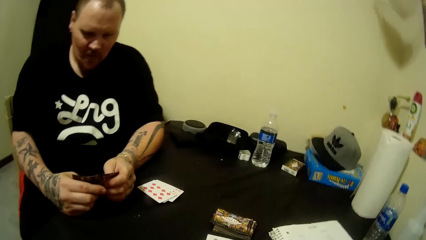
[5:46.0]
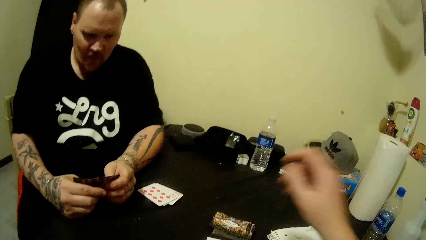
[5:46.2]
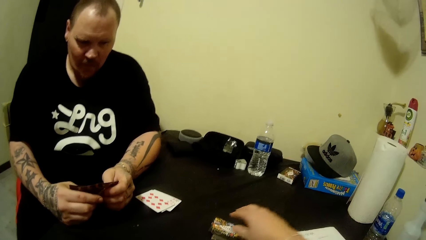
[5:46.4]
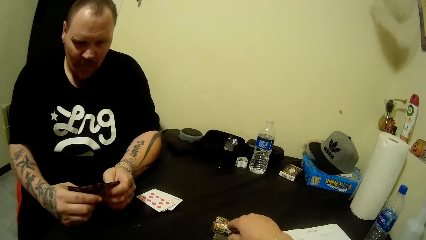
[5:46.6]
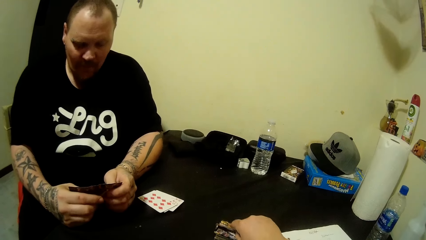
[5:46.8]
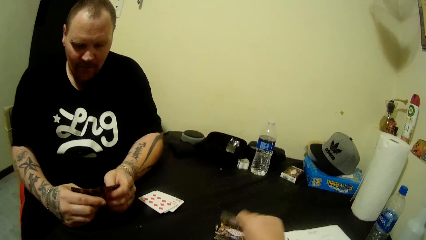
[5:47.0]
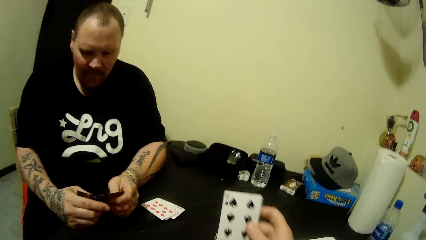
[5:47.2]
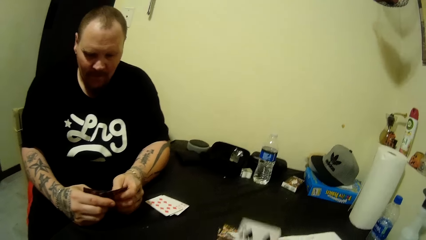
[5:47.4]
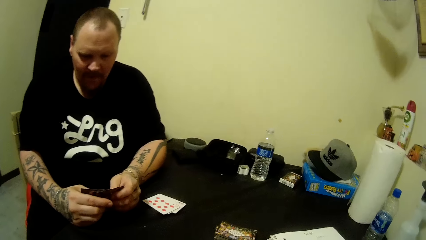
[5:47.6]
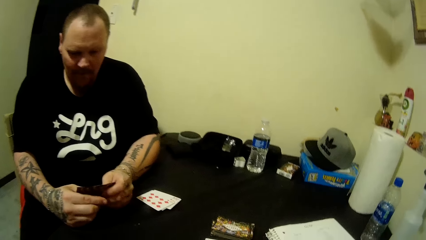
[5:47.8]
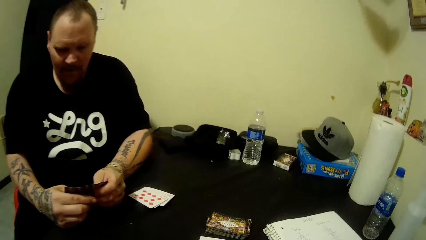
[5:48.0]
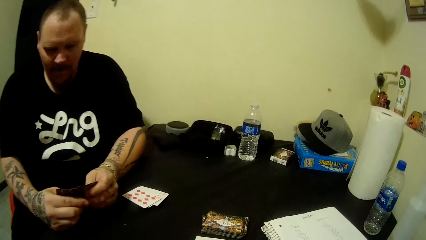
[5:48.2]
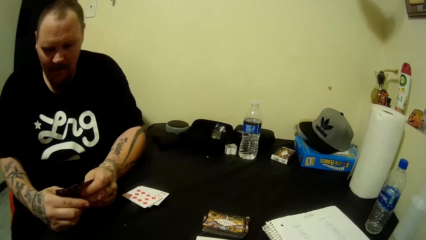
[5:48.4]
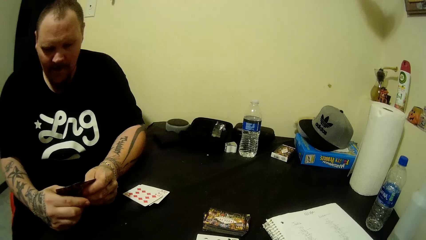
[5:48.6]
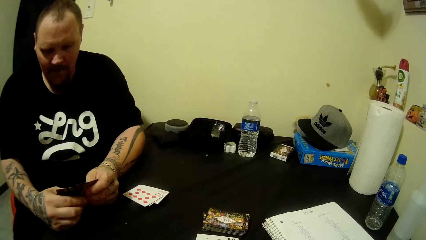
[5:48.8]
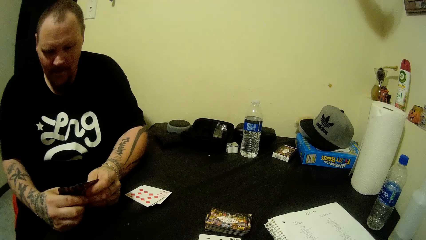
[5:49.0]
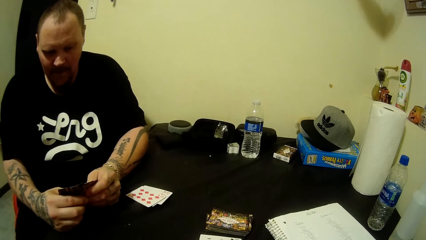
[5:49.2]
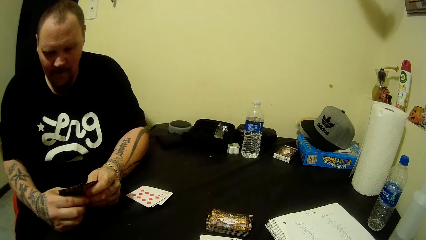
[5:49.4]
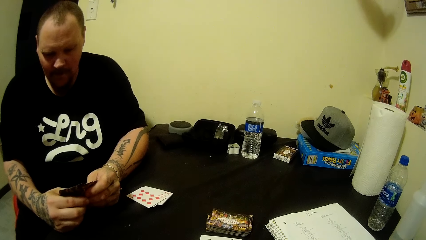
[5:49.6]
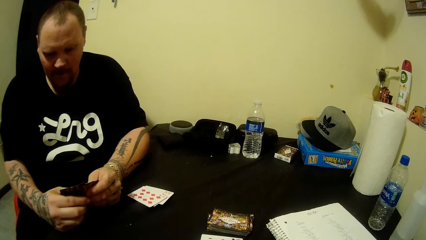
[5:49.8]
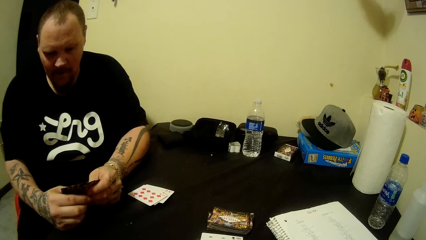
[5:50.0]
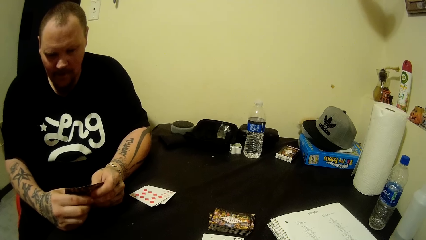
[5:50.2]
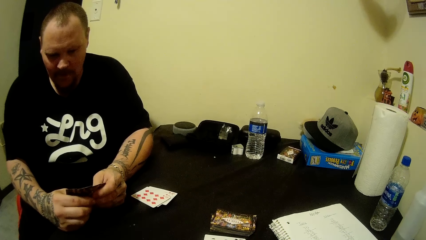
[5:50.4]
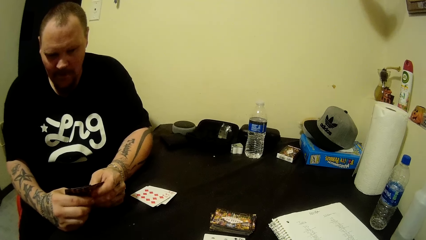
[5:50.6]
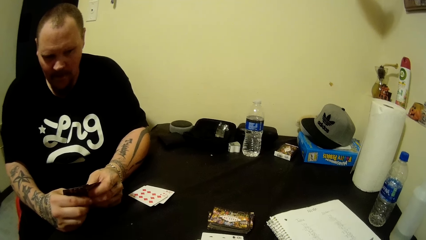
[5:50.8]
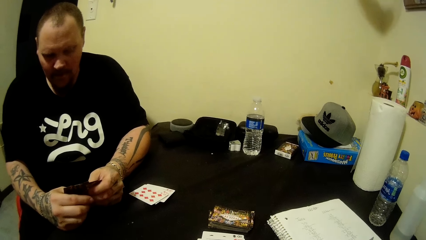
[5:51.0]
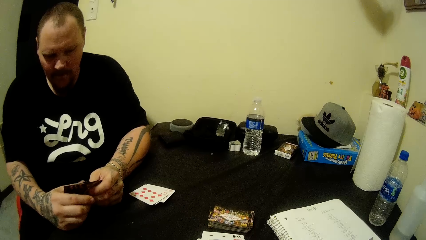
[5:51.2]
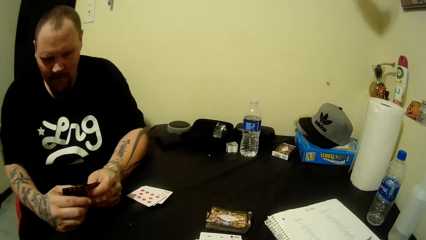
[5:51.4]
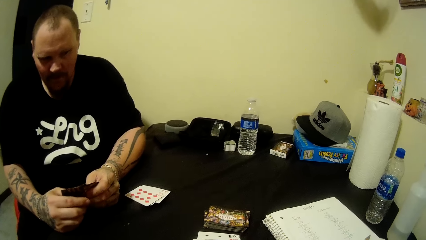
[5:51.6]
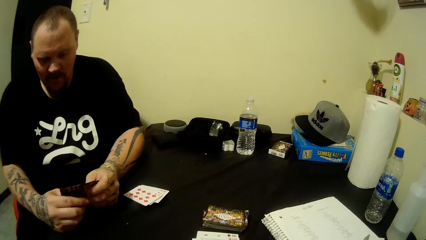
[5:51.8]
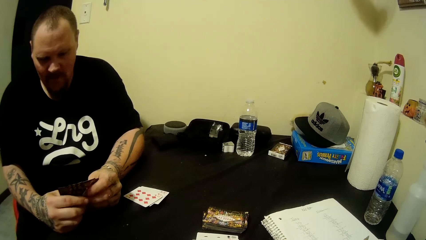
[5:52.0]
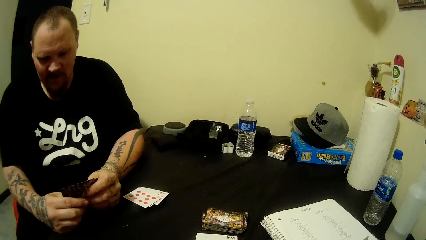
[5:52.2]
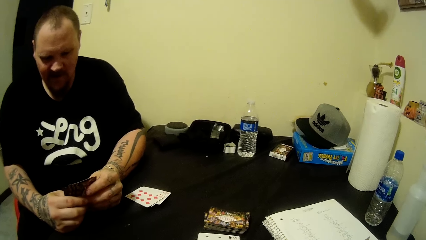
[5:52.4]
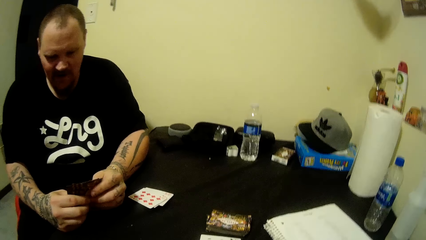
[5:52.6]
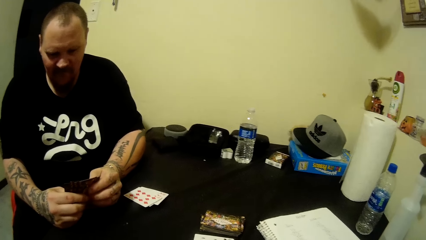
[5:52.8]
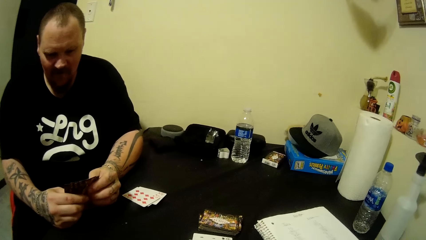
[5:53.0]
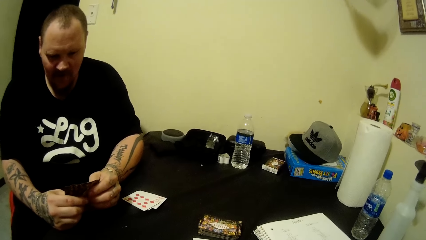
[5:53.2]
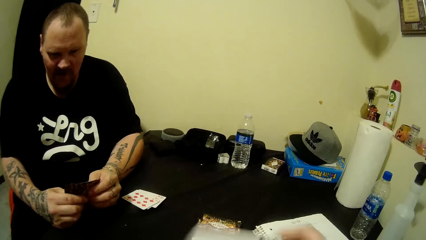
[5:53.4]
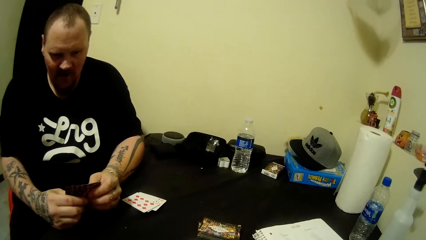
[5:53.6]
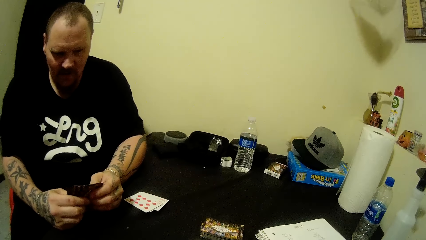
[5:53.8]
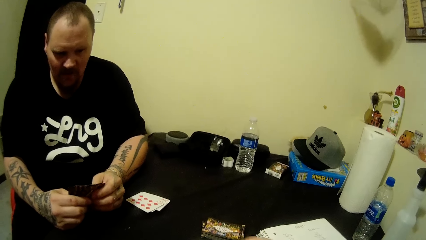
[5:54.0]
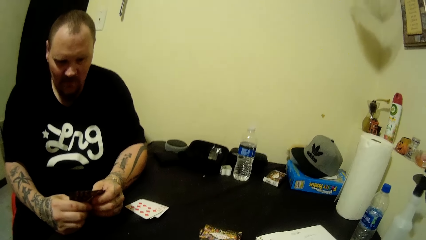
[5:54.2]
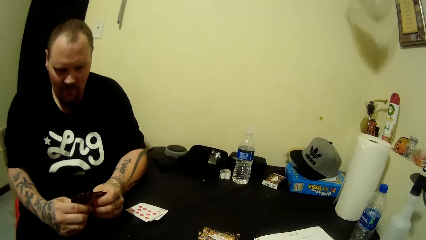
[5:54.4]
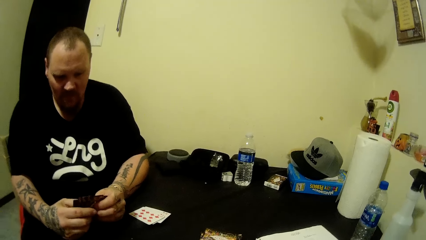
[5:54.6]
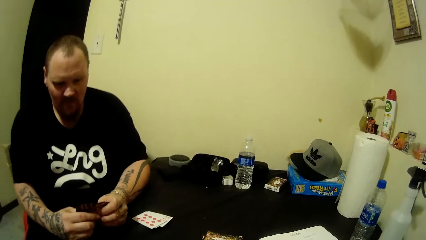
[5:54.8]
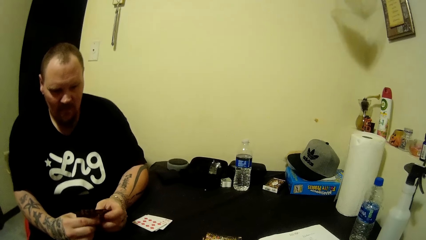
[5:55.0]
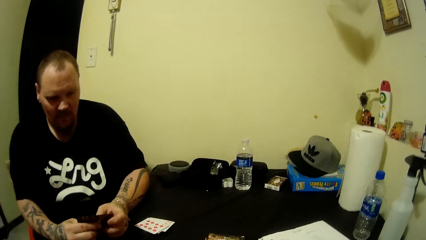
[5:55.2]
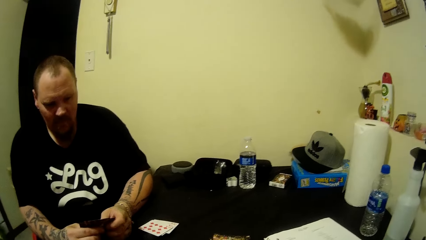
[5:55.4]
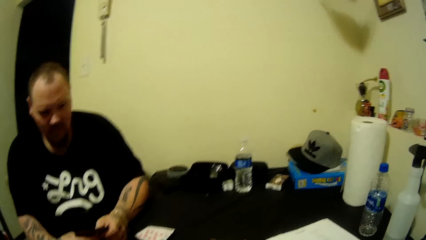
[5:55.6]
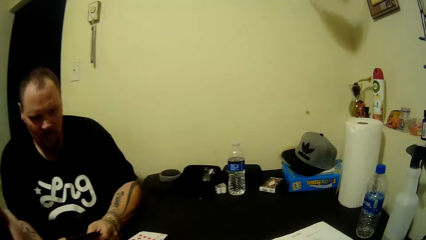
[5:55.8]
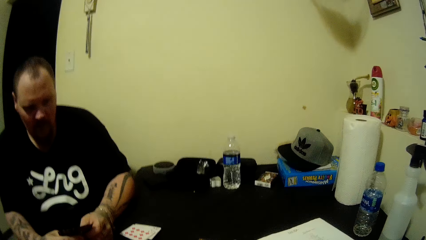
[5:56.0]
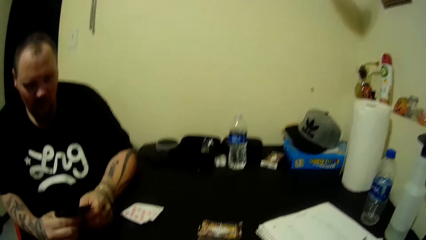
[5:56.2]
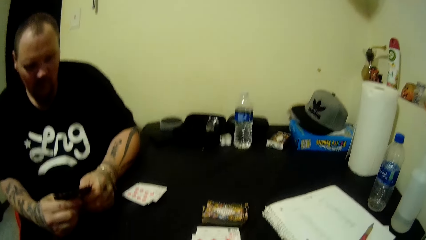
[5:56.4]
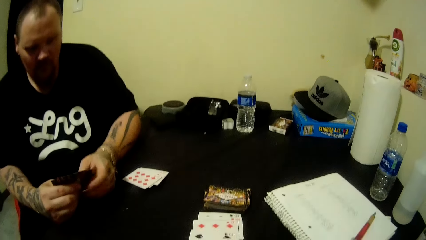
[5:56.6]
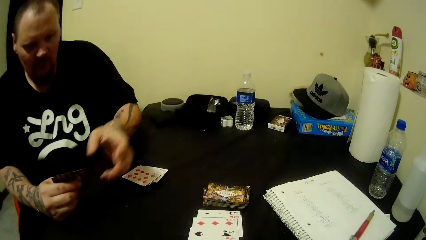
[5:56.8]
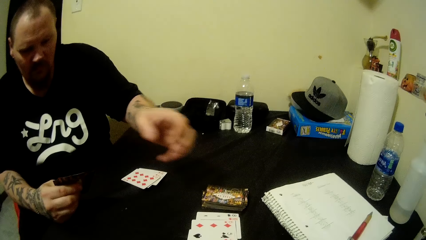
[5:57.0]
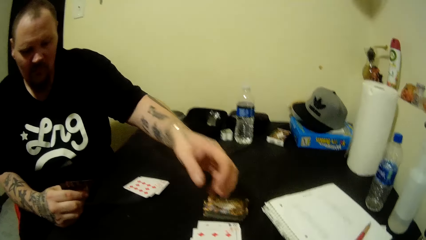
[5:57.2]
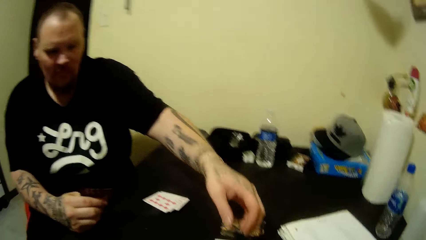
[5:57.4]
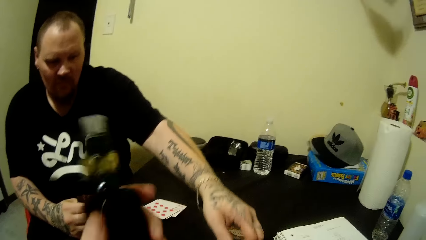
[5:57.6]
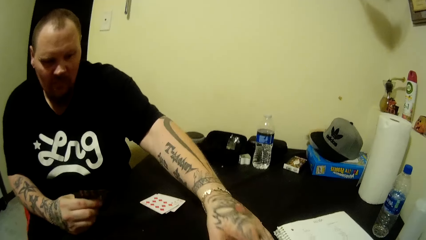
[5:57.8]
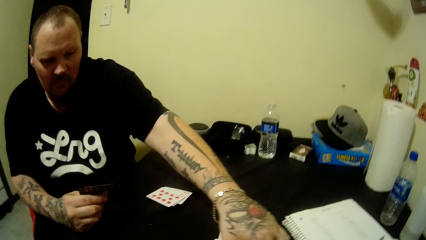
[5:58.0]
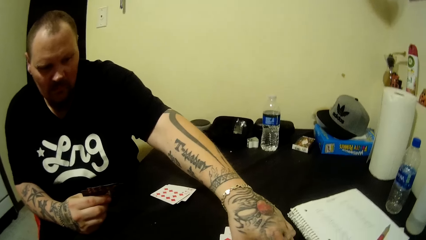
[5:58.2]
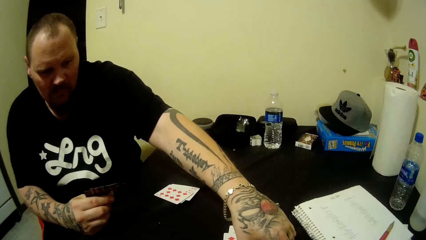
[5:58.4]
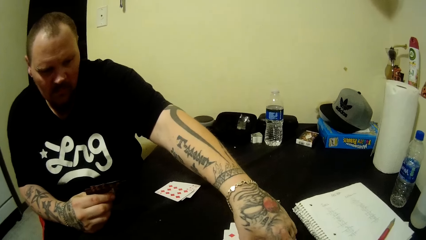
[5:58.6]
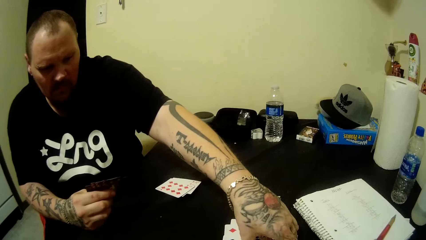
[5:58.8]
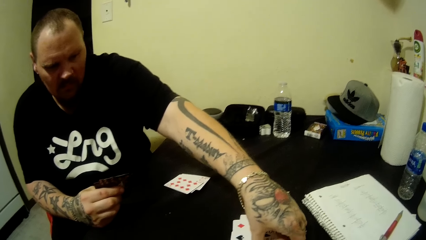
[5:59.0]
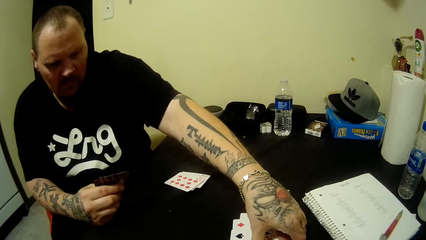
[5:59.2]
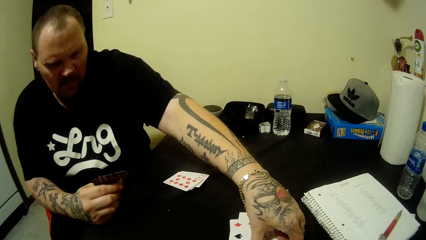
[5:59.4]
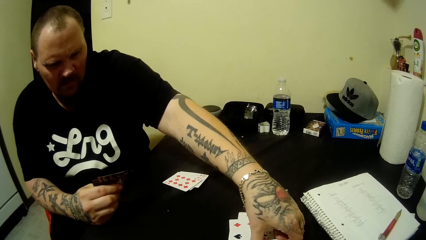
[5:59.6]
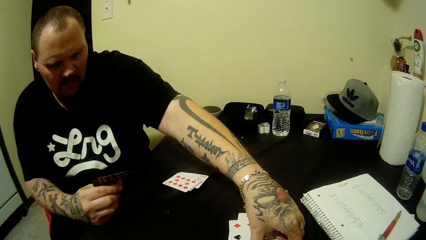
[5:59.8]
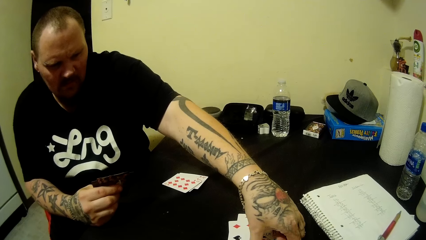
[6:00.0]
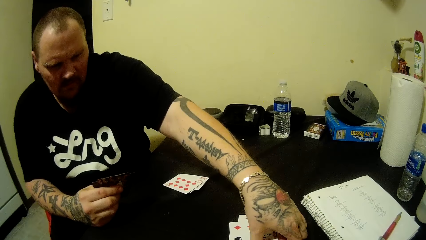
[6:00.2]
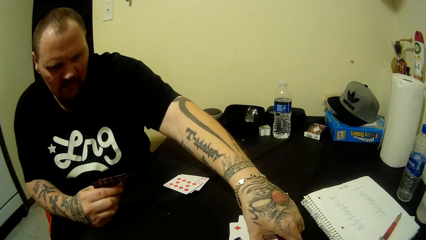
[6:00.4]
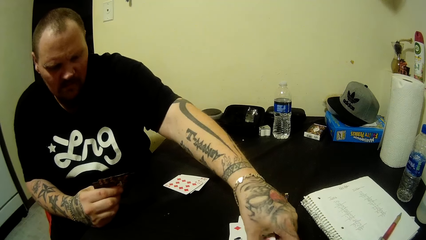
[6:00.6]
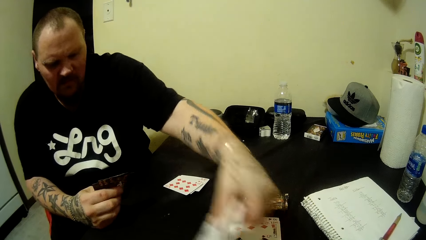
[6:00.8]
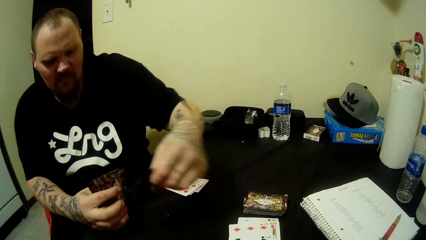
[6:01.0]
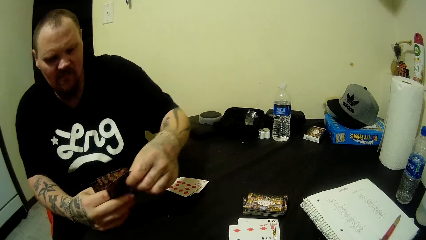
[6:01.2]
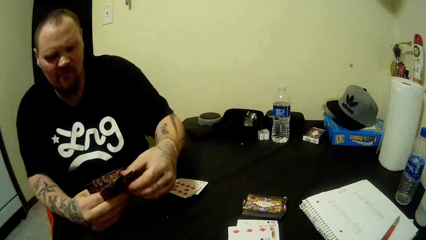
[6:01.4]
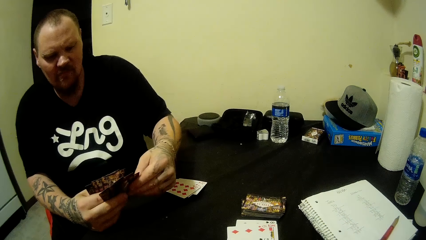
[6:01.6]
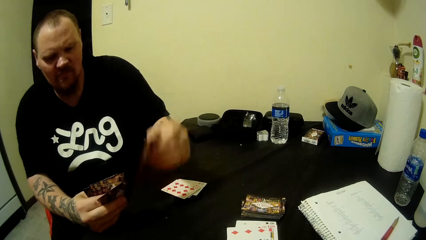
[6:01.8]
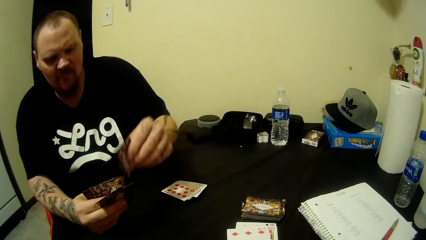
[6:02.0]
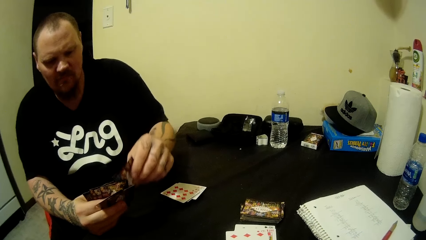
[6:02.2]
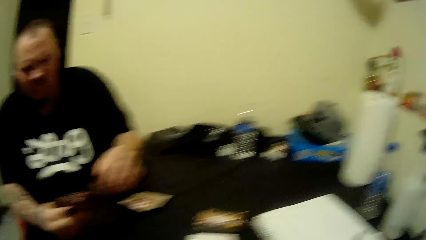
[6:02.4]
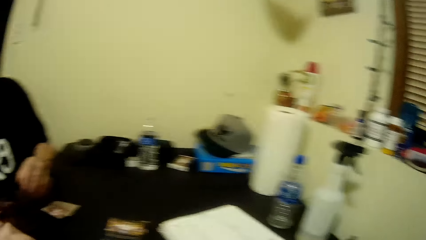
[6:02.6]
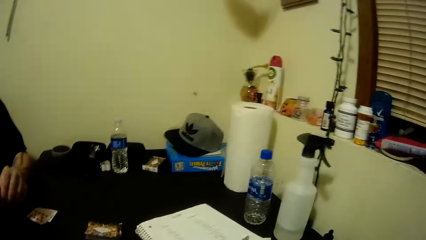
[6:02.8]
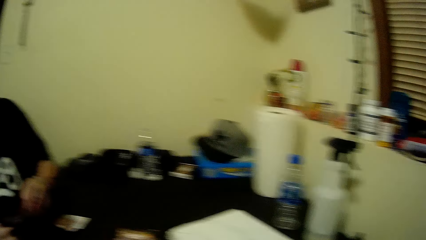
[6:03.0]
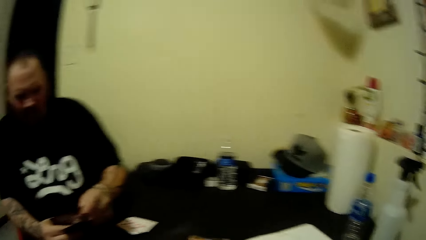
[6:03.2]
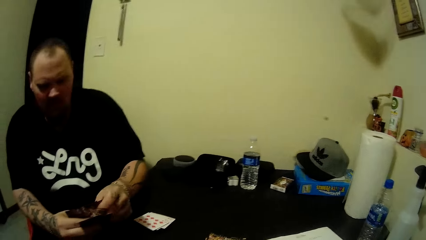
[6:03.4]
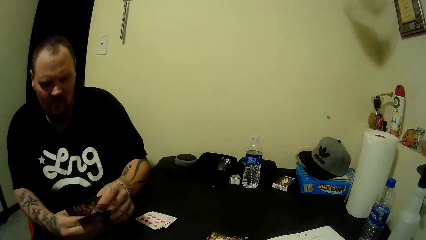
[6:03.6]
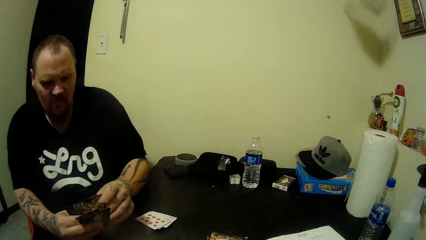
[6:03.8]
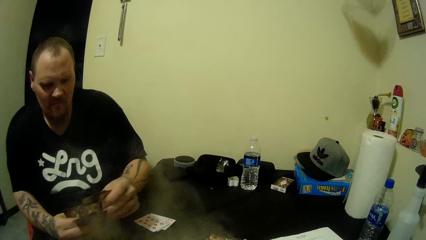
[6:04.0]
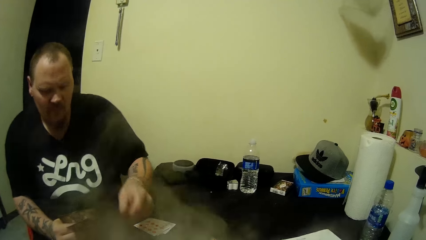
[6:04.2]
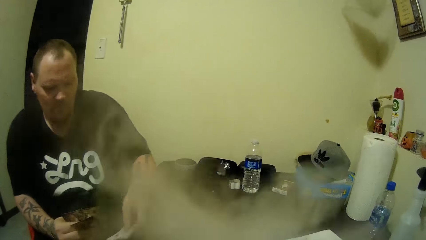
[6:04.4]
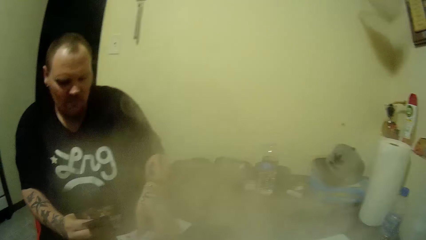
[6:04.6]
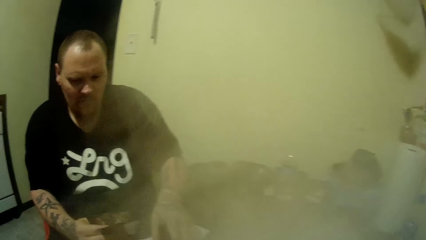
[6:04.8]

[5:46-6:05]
The camera wearer picks a card from the table with his right hand. A person picks the playing card on the table. The person lifts up the left hand. The camera wearer picks the playing card on the table by the left hand. The person picks cards from the table with his left hand. The camera wearer holds the playing card by both hands. He arranges the playing cards.
